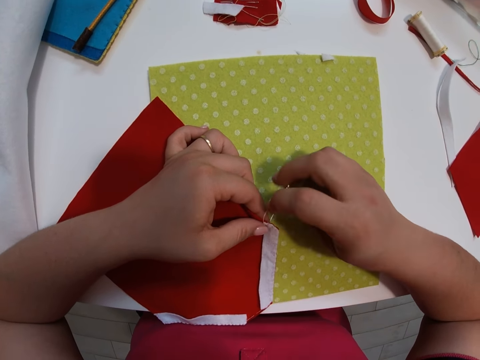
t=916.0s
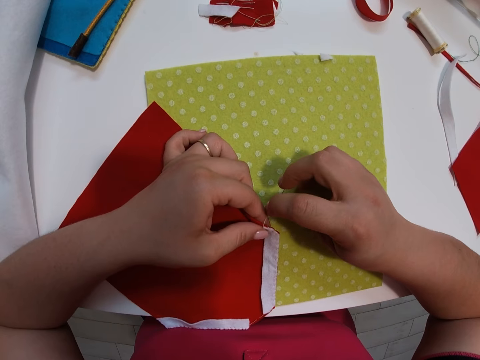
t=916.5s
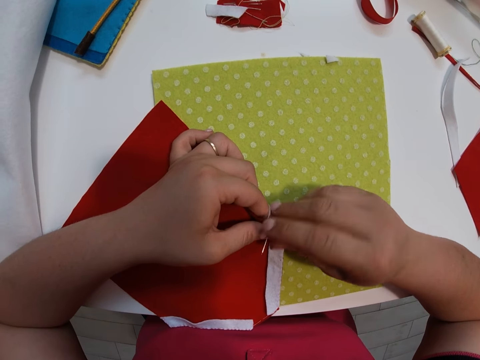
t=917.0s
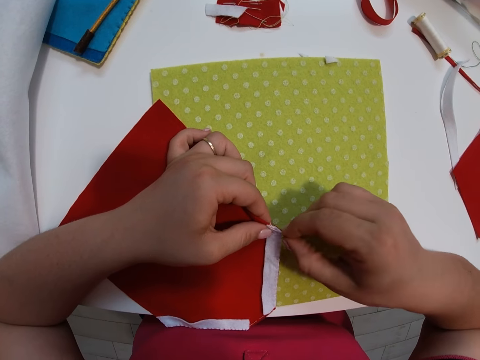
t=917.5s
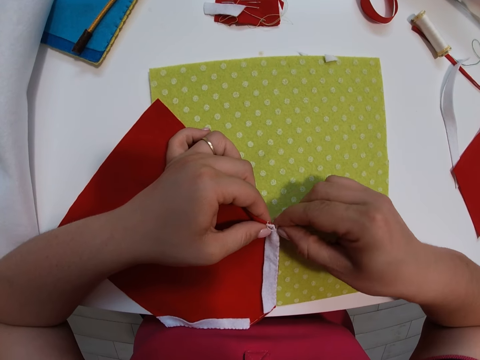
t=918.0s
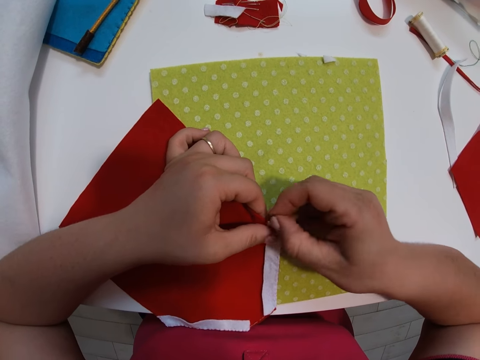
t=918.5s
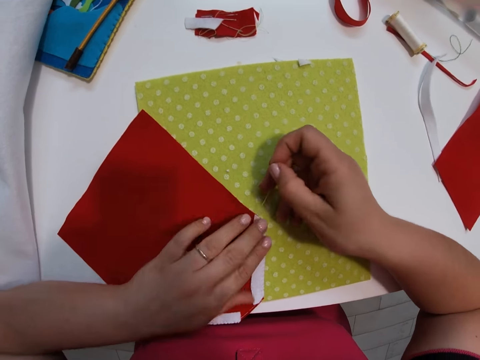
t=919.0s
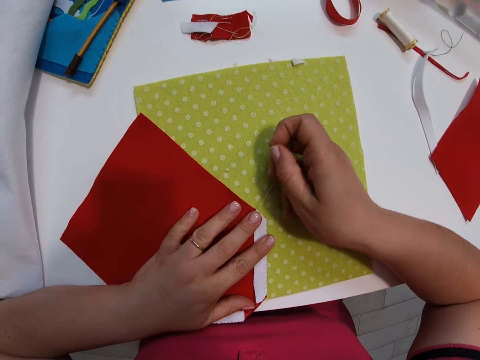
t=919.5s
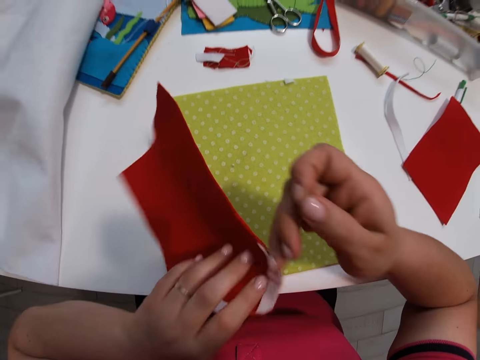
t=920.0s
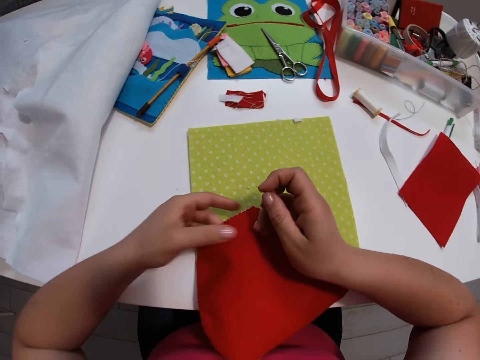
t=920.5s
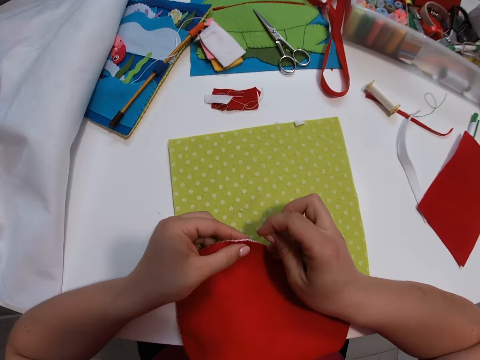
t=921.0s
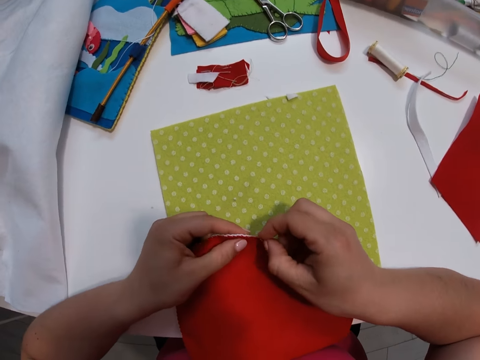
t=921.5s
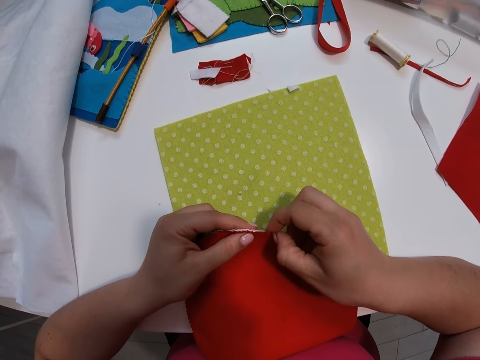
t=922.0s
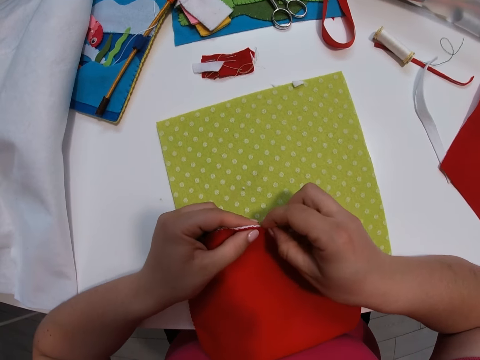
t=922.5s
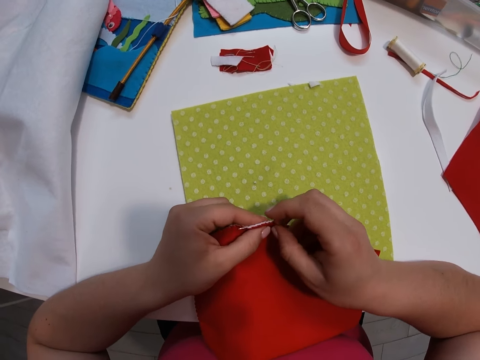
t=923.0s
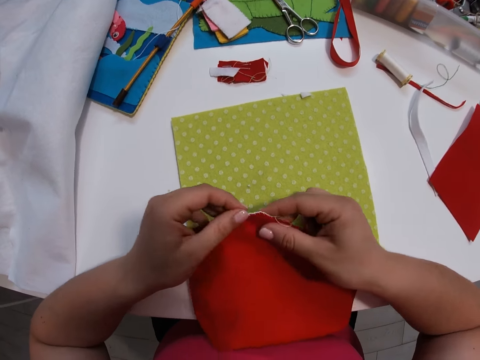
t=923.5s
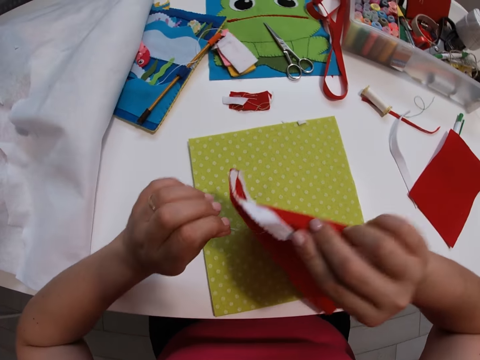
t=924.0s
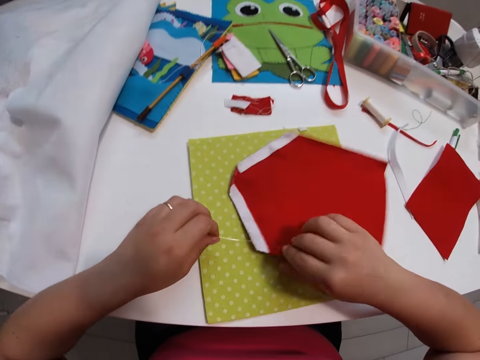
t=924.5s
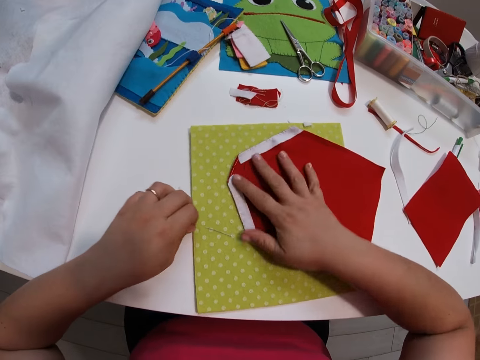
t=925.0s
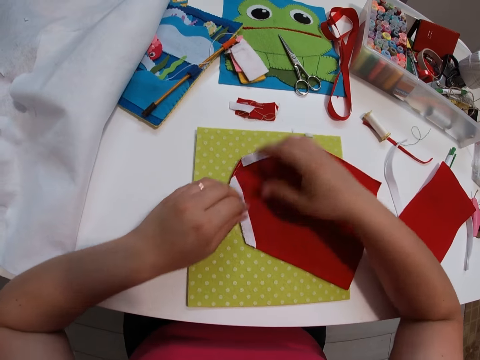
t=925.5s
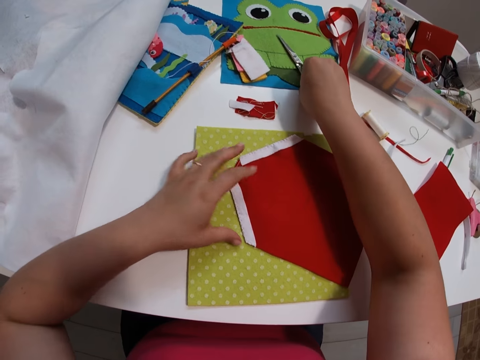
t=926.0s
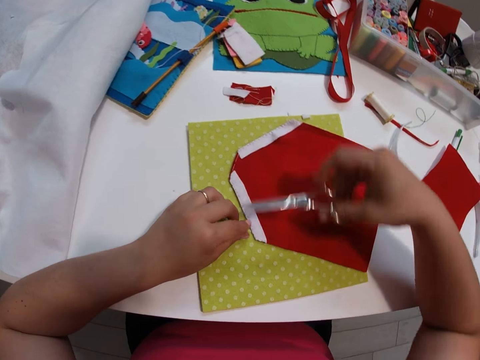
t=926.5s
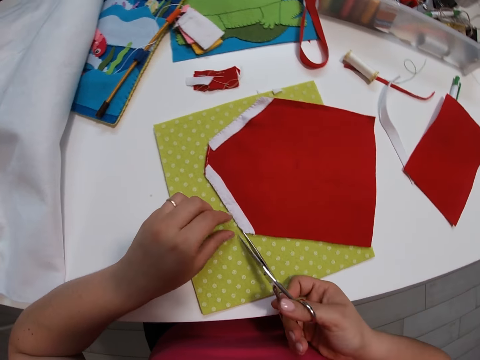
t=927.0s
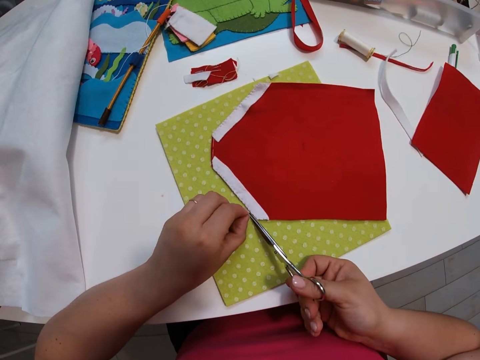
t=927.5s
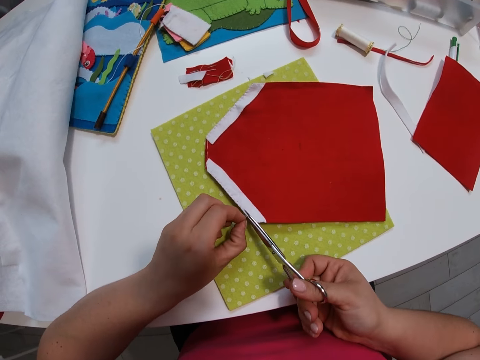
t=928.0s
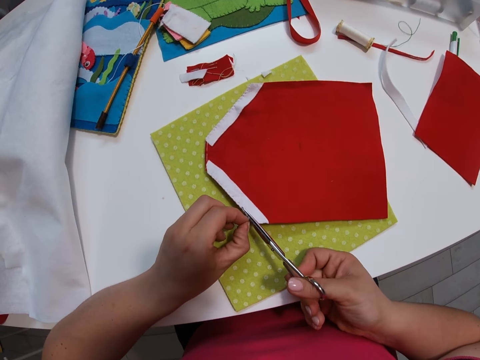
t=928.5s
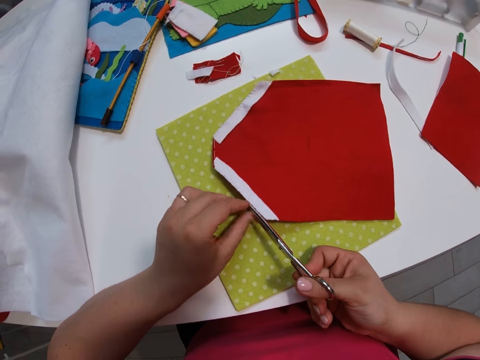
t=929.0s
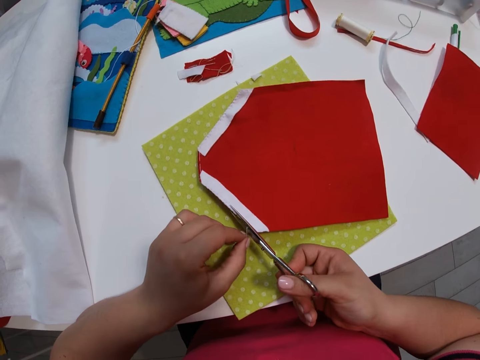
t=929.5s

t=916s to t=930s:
The camera wearer lifts up her hand. She turns the red small fabric upside down. She places her hand on the decoration. She lifts up the decoration. She continues sewing the fabrics together with a needle. She places the decoration on the table and lifts a part of the decoration. She lets go of the decoration, holds the needle and lifts up the decoration. She turns the red small fabric upside down again. She places the decoration on the table, places her hand on the decoration and lets go of the needle. She picks up the scissors from the table with her right hand. She stretches her hand towards the scissors. She holds the material with her hand and lets go of the material. She holds the thread with her hand. She cuts the thread with the scissors. She holds the thread with the scissors, lets go of the thread and holds the thread.

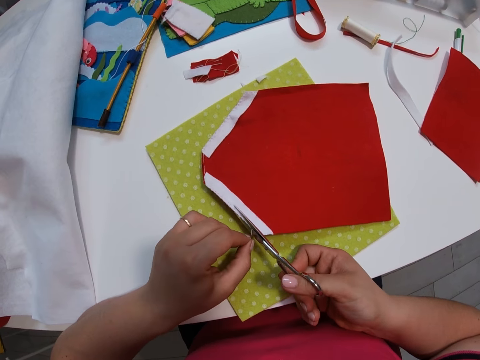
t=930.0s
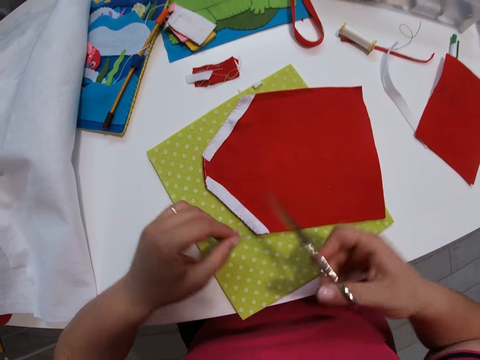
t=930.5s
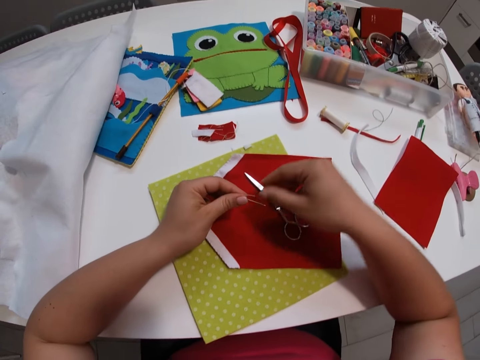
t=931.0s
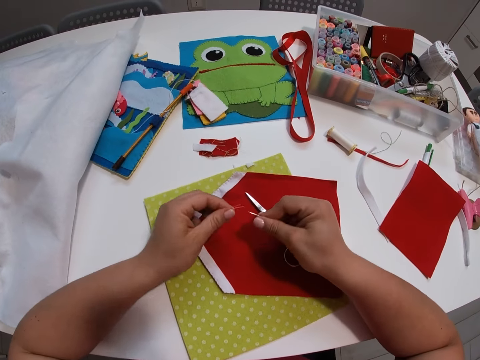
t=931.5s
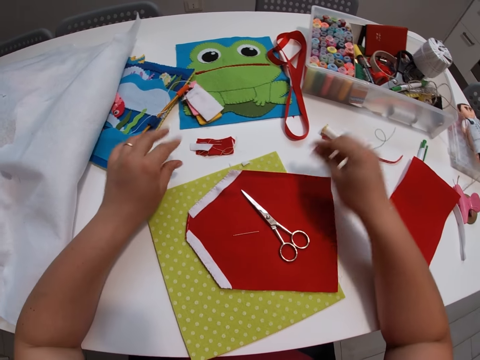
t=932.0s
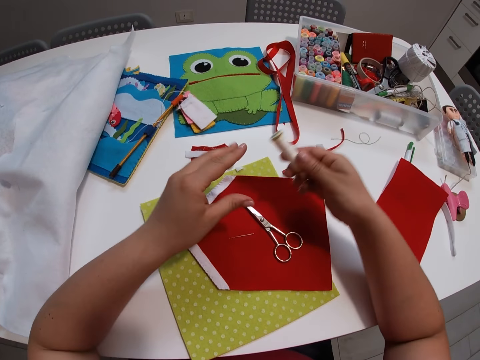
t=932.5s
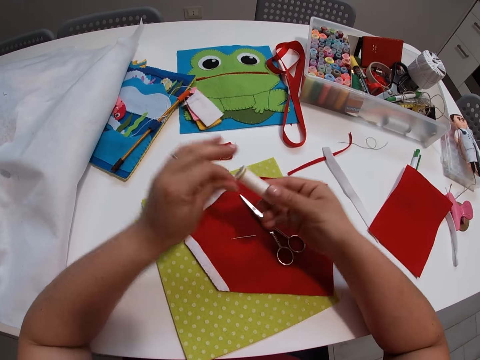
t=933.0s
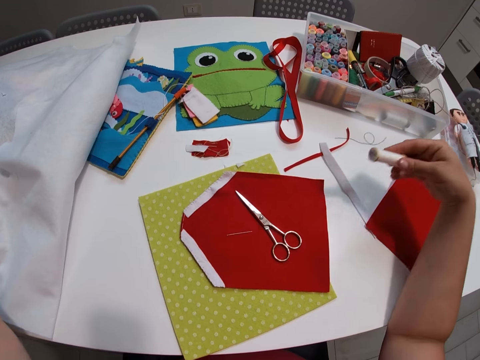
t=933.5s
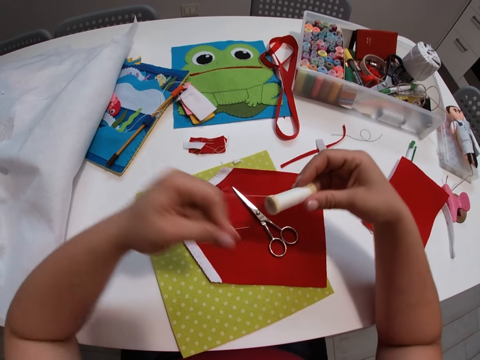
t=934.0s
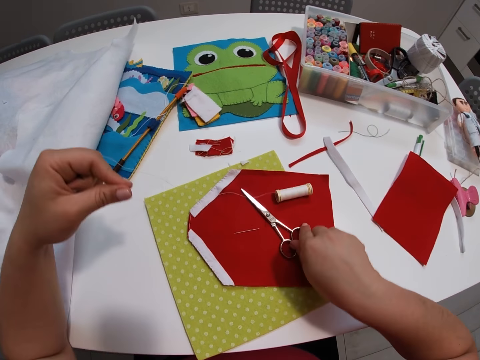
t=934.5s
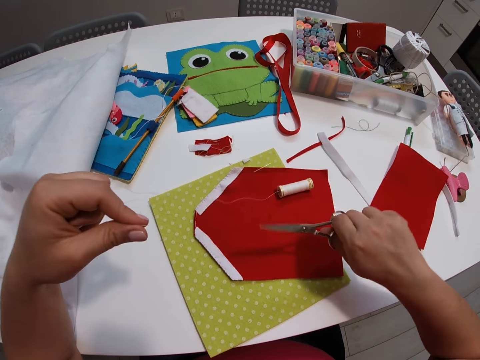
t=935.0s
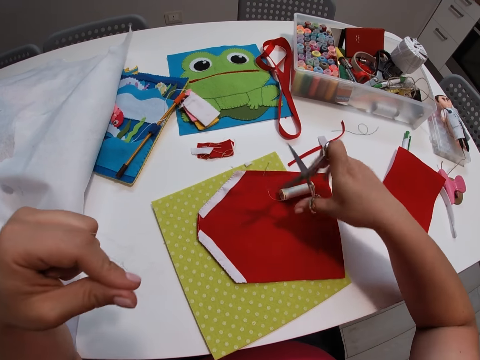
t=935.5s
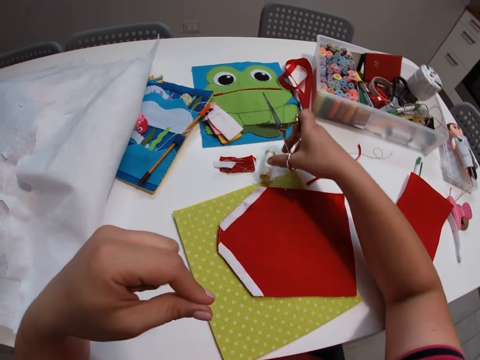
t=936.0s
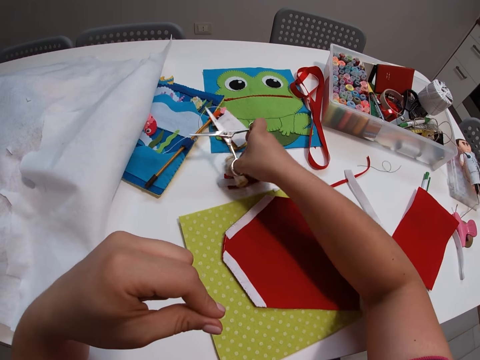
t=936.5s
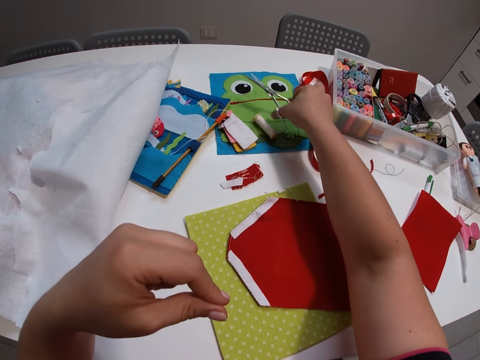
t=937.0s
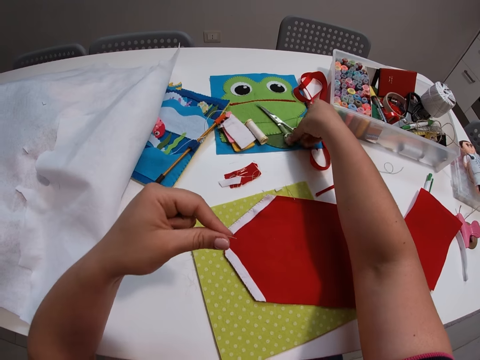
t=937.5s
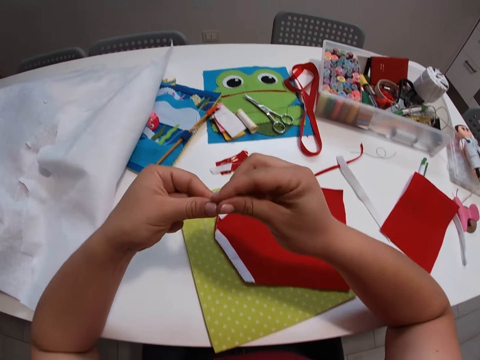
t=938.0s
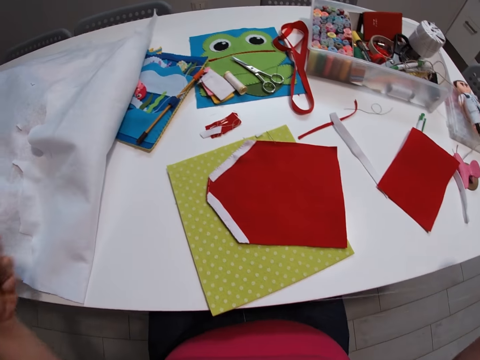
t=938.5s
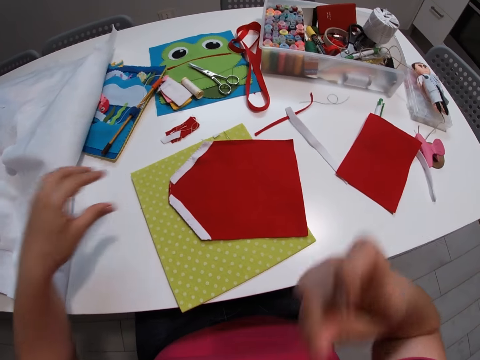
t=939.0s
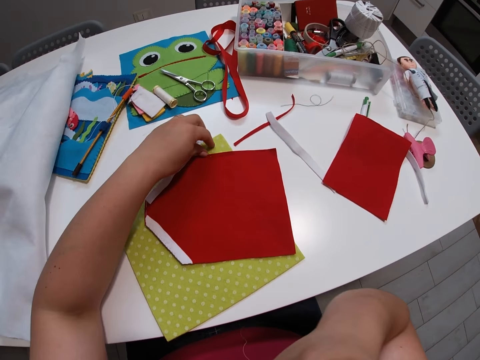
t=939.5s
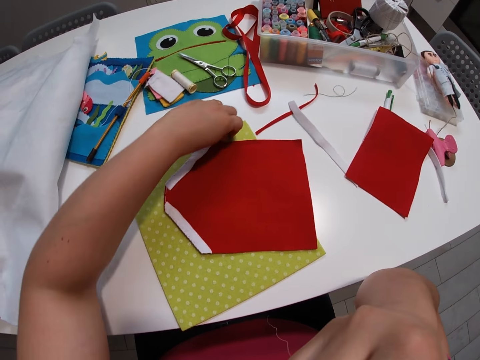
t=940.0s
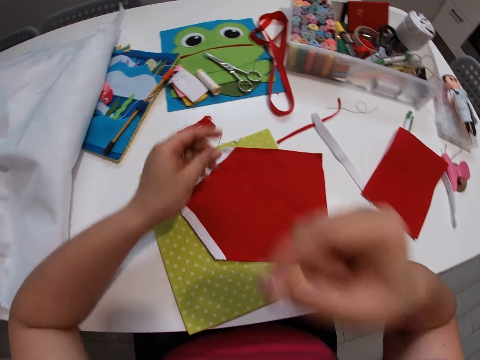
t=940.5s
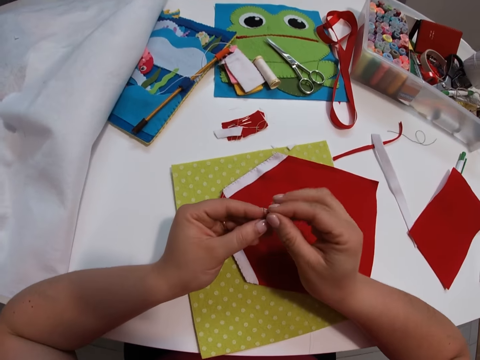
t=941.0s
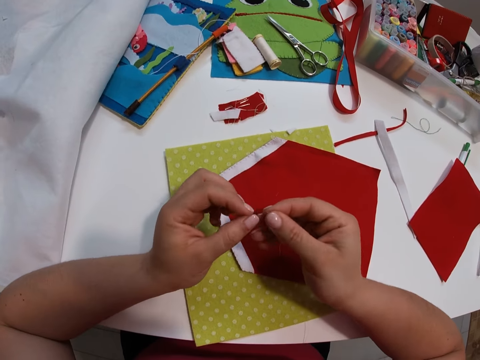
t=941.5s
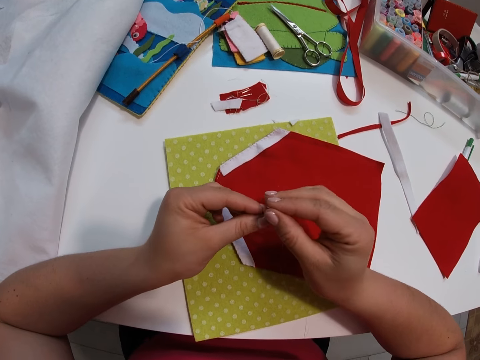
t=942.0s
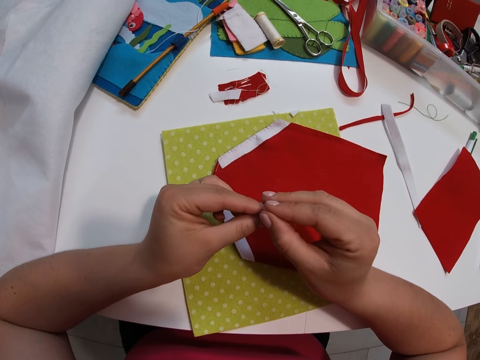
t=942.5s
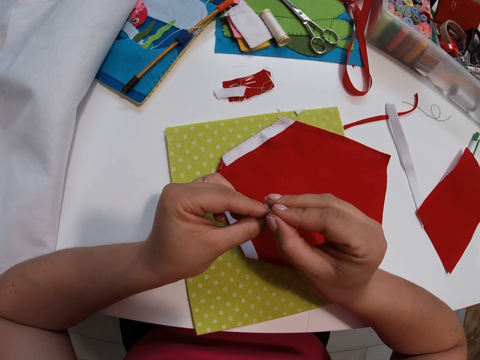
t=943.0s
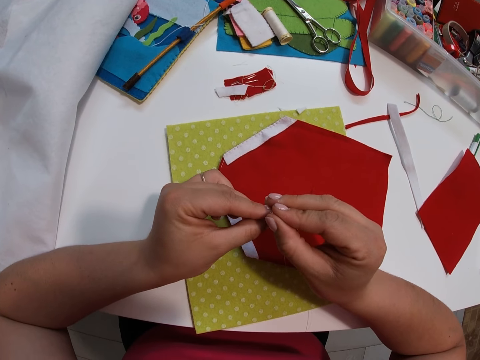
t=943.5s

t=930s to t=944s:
The camera wearer cuts the thread with the scissors. She drops the scissors on the small red fabric. She holds the needle with both her hands. She drops the needle on the small red fabric. She pulls the thread from the needle. She throws the thread on the table. She picks up a roll of thread from the table. She unwraps the thread from the thread roll with her left hand. She places the thread roll on the table. She holds the scissors. She picks up the scissors from the table with her right hand. She cuts the thread with the scissors. She holds the thread roll with her hands. She moves the thread roll towards the other decoration with her right hand. She holds the thread roll with her hand. She places the thread roll on top of the decoration. She drops the scissors on the table. She holds the thread with both her hands. She puts the thread in the needle. She pulls the thread apart with her hands. She picks up the needle.
